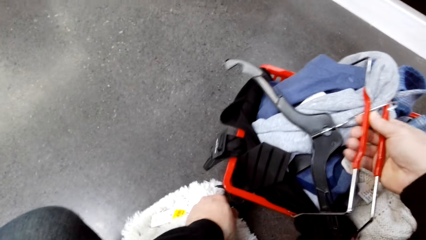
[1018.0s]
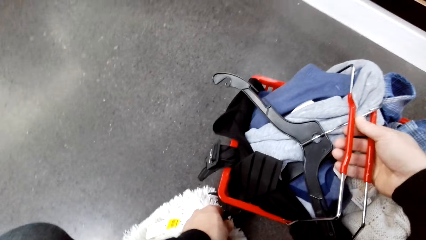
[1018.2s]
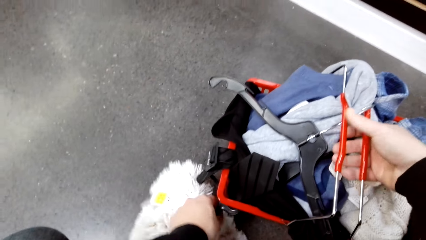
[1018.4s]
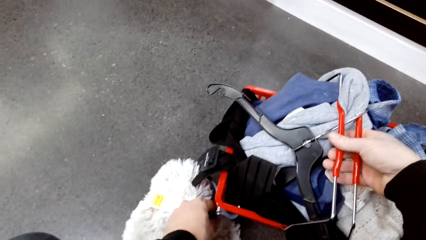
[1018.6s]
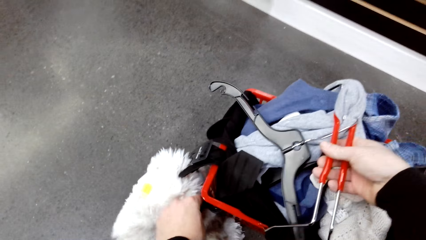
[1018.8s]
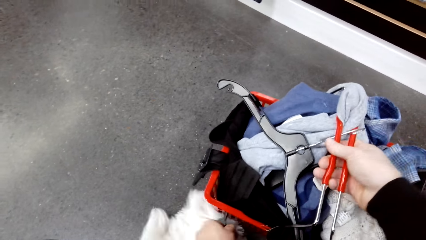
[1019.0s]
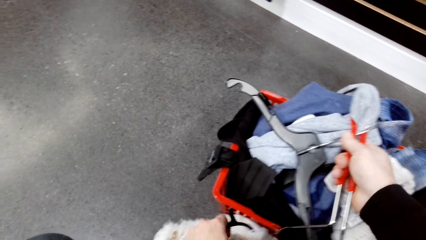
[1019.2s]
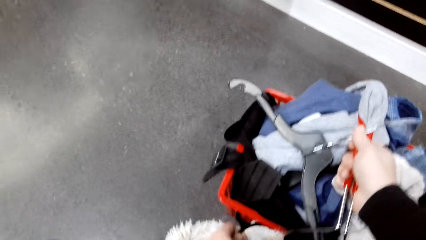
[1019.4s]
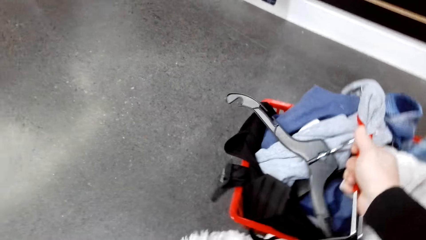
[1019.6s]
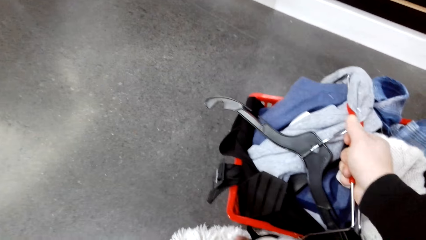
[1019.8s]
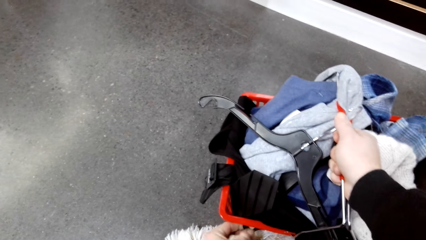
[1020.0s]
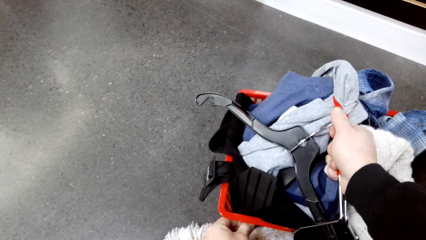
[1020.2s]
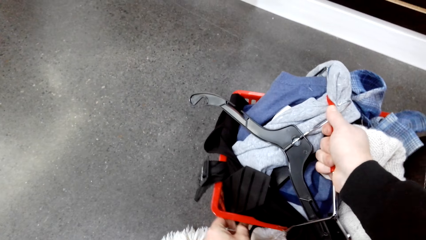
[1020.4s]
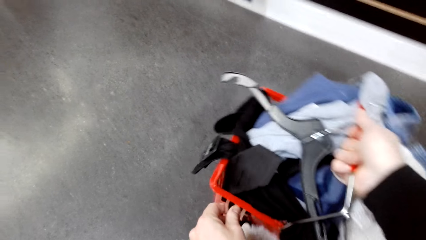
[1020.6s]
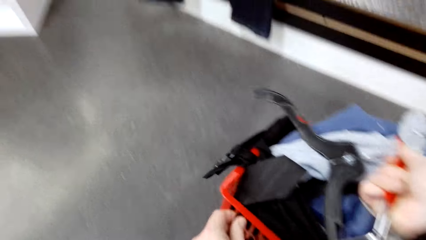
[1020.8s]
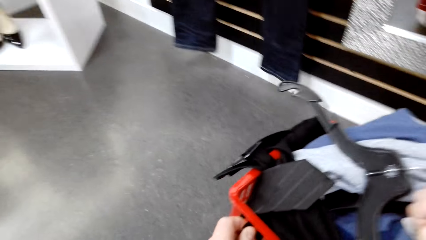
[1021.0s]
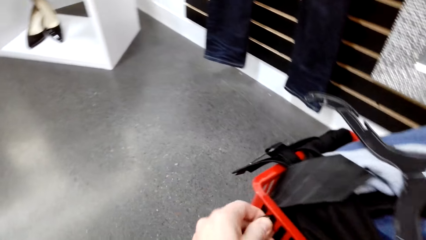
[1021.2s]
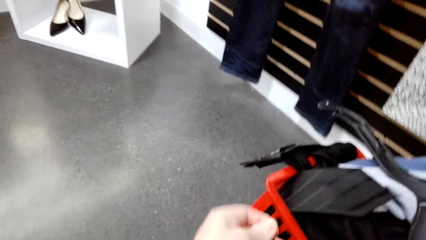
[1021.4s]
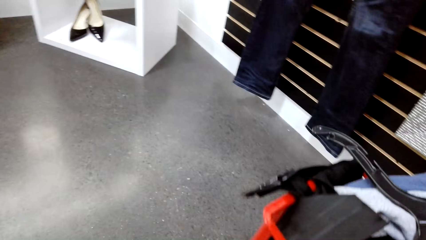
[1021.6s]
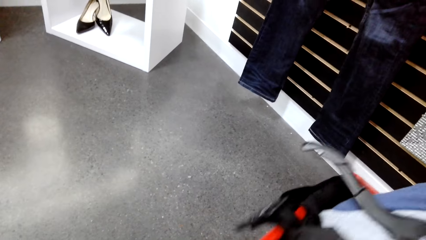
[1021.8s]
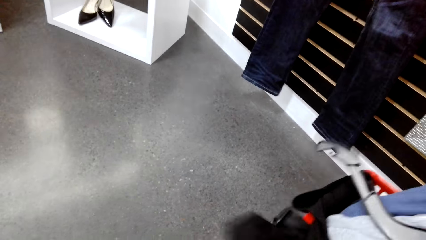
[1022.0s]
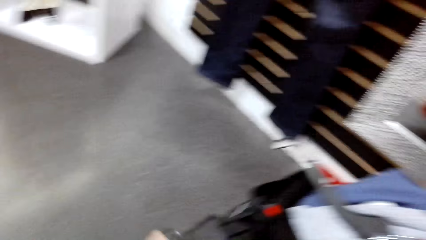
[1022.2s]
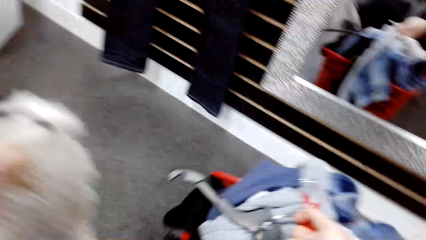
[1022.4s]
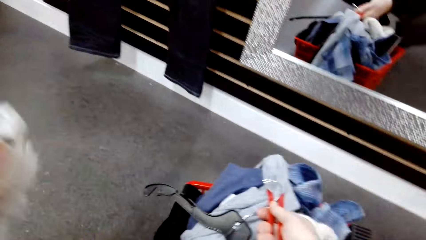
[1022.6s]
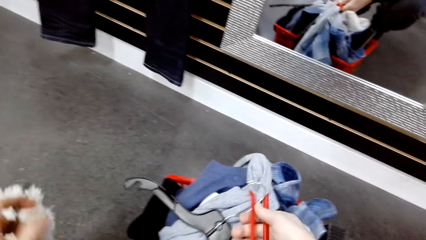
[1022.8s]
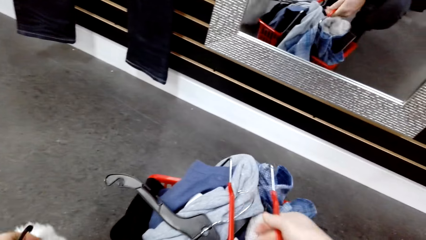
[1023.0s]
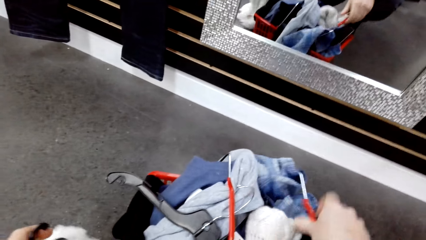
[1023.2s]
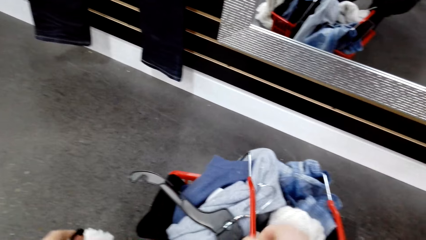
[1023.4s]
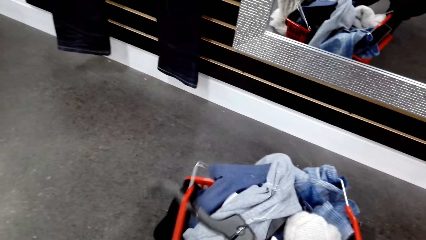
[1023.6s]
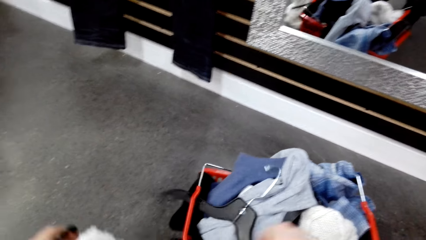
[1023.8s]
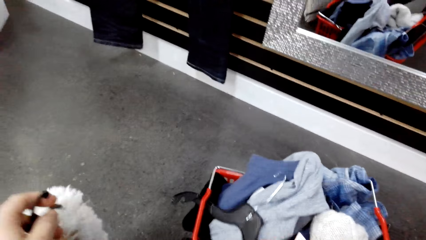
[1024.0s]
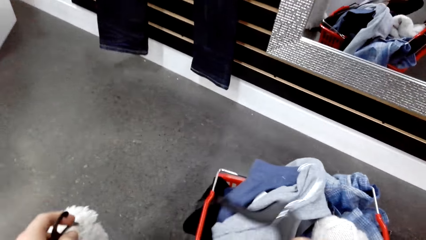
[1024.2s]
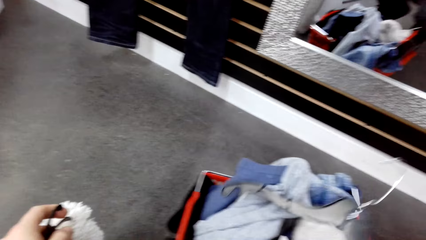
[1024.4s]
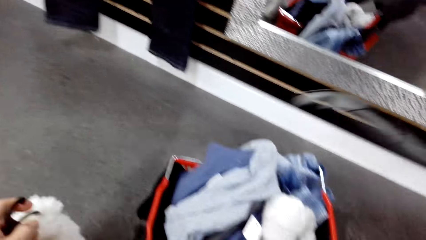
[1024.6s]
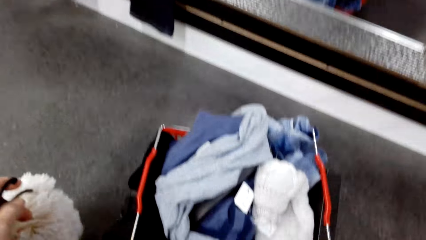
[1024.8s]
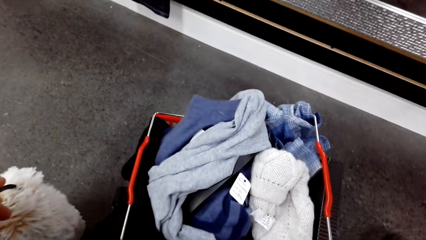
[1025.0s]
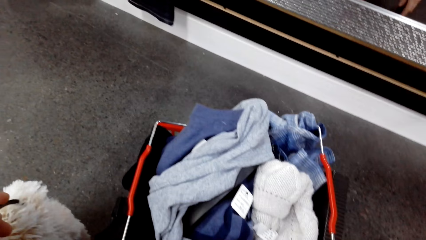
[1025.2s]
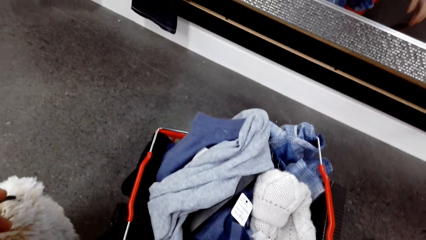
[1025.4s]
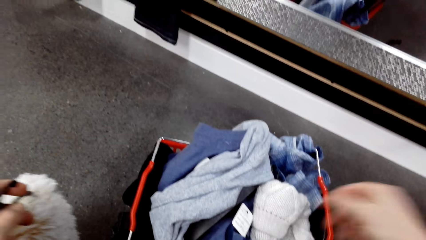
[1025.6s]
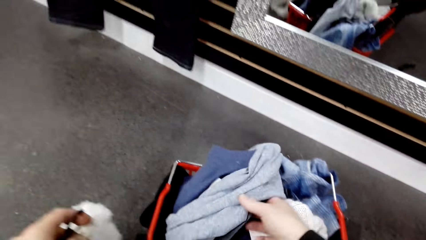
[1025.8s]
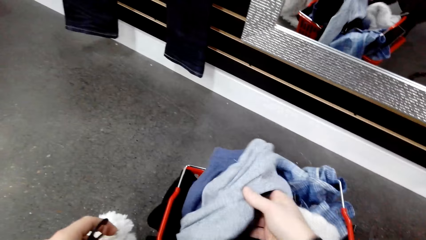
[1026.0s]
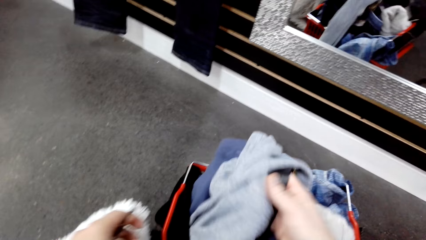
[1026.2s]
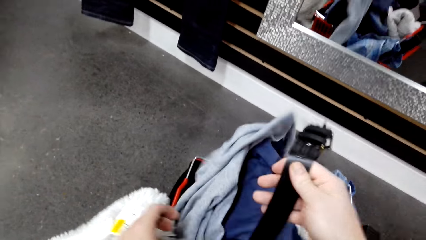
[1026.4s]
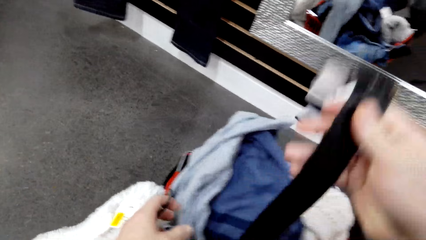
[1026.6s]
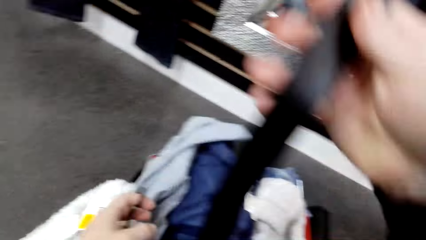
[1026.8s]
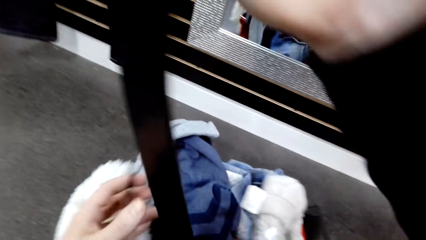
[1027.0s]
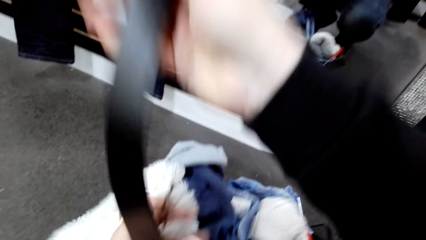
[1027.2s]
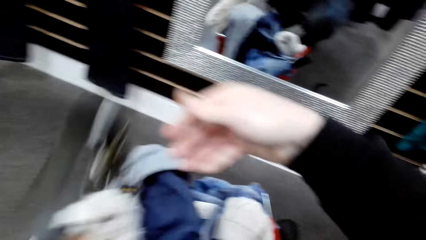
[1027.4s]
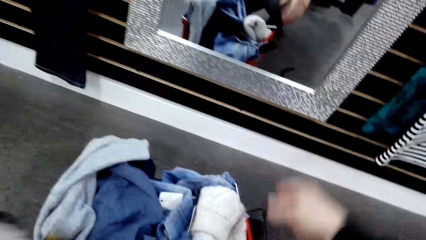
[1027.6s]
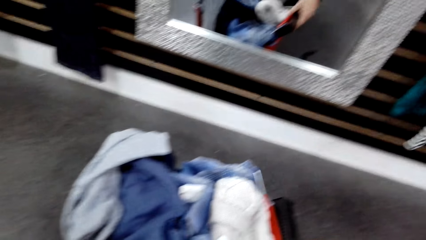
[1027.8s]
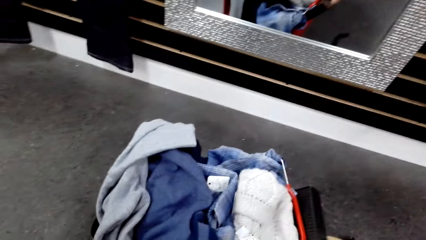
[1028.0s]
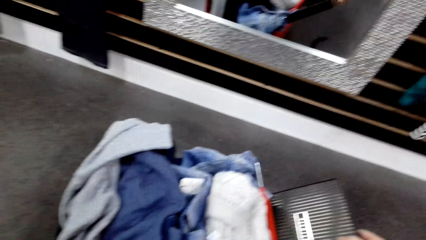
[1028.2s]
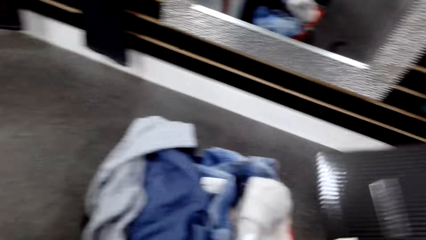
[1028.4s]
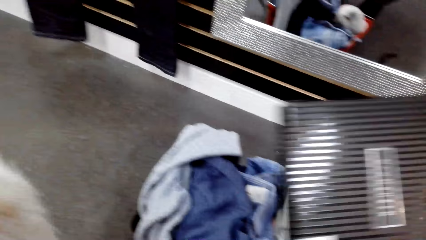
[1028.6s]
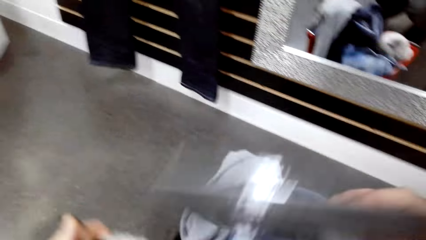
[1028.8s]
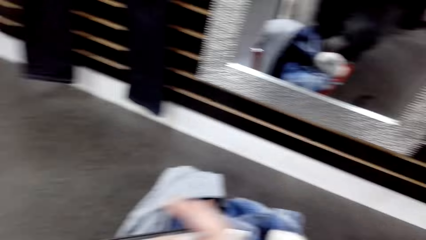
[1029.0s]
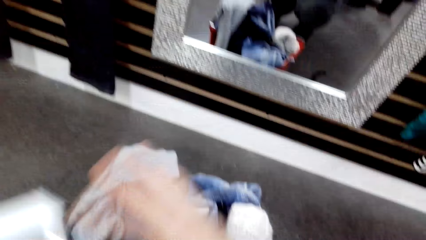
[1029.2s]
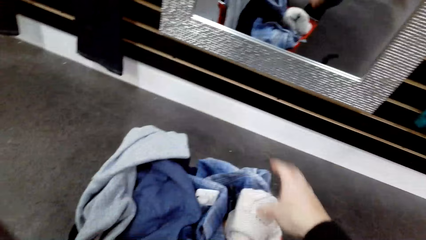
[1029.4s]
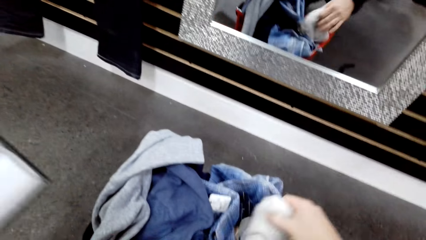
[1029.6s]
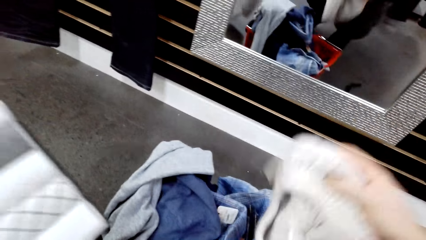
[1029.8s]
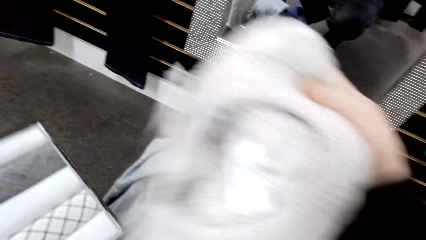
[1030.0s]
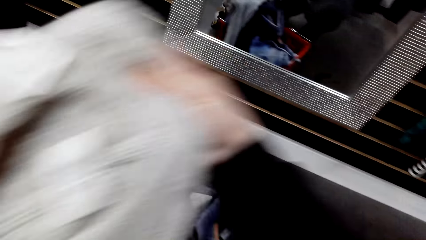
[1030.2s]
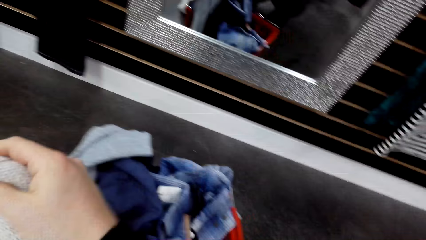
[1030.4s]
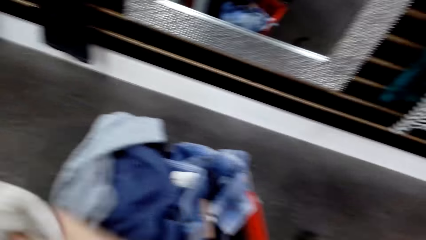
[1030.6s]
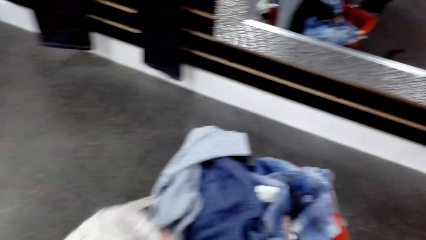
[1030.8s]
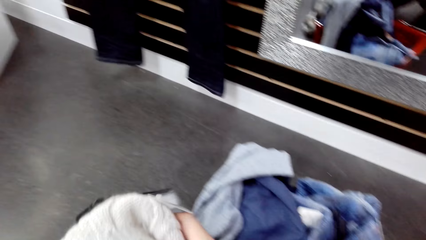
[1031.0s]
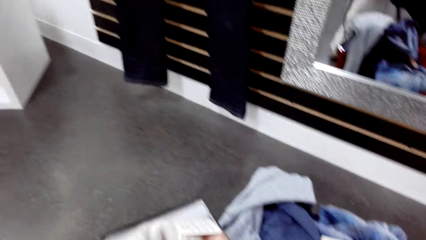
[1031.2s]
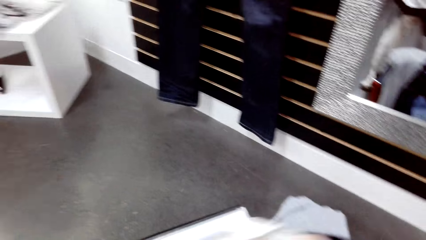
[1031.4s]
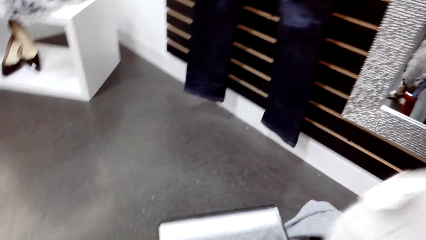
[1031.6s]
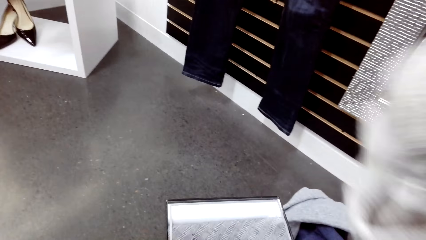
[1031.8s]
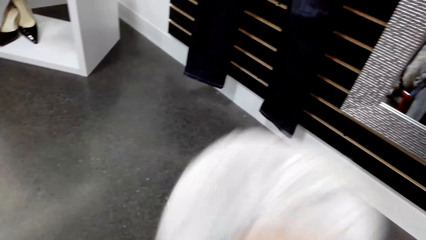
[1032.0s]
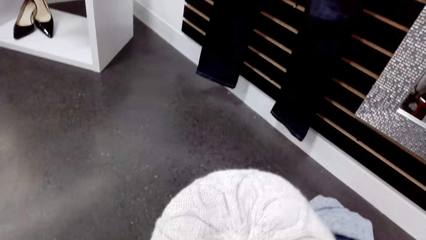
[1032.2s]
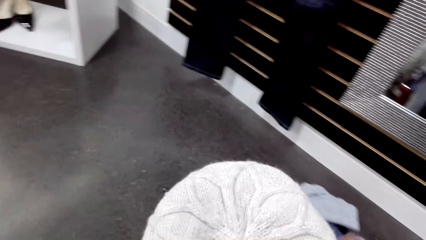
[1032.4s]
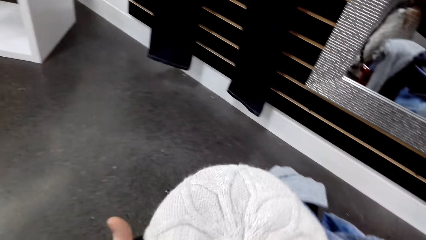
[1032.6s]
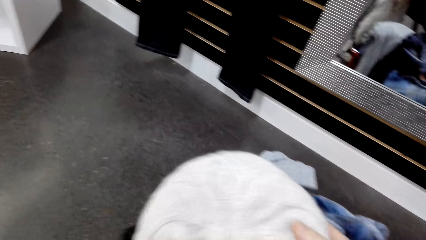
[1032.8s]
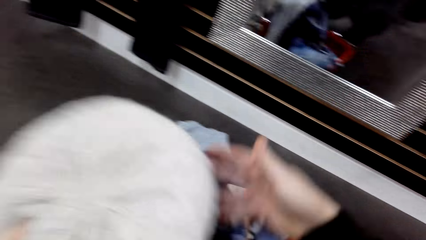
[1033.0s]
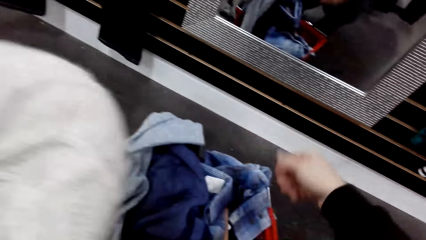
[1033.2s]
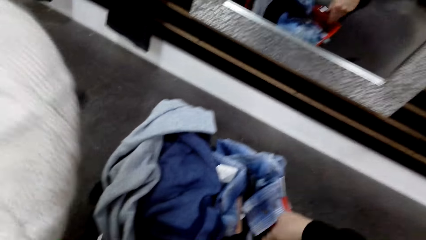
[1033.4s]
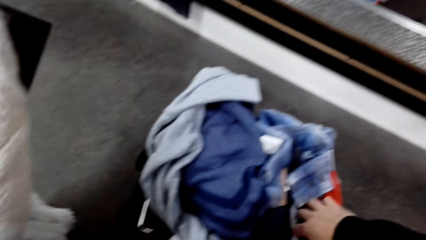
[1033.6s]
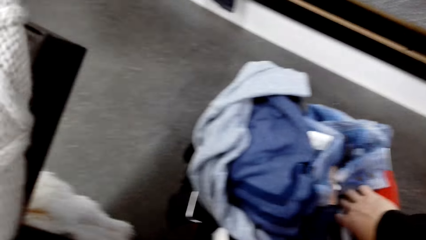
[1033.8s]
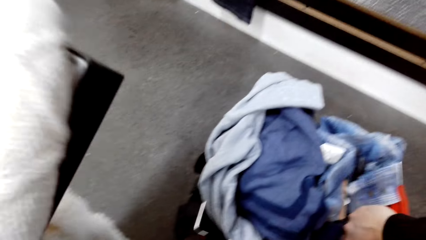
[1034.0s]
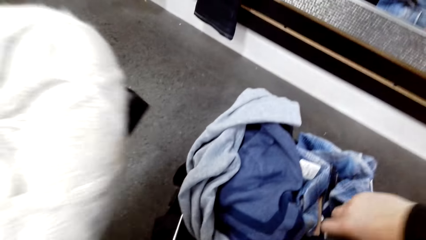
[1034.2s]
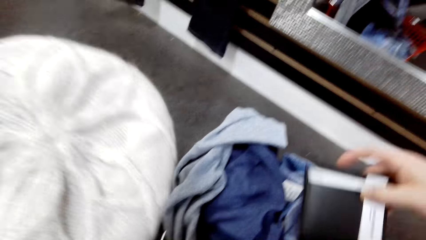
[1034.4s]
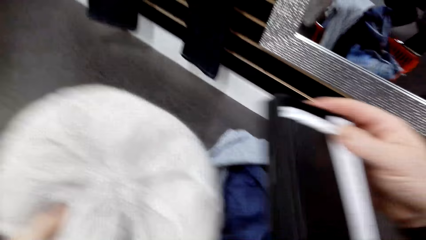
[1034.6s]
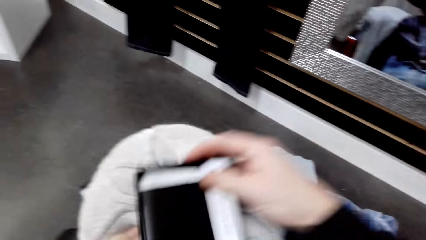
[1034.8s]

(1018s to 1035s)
The camera wearer unhooks a scarf from the crate. They pick up something. They carry a basket of clothes. They drop a cloth hanger from the crate. They pick up a belt from the crate, and drop the belt. They pick up a ties pack on the floor. They pick up Marvin from the crate. They lift a cloth, and drop the cloth. They pick up a book from the crate.
